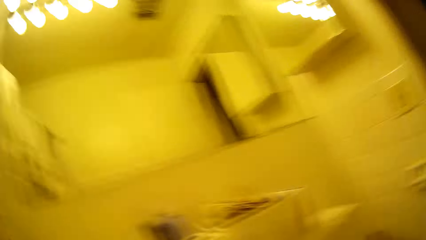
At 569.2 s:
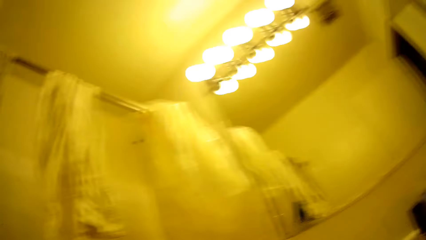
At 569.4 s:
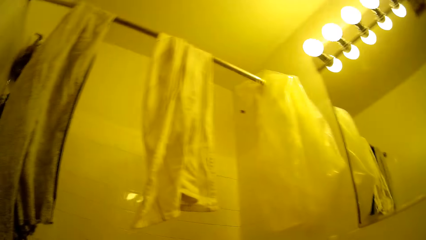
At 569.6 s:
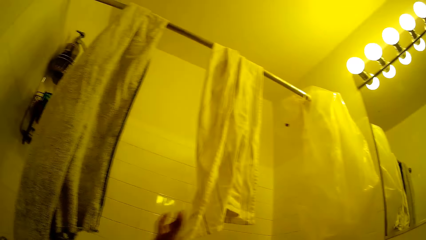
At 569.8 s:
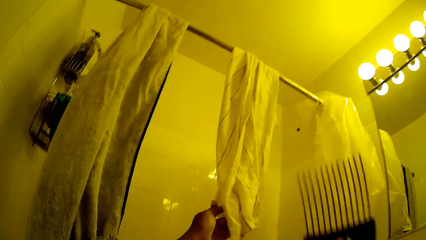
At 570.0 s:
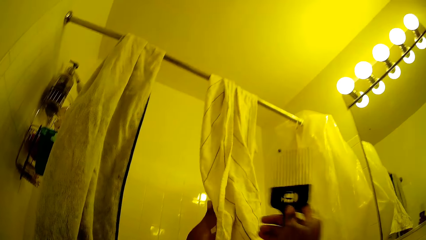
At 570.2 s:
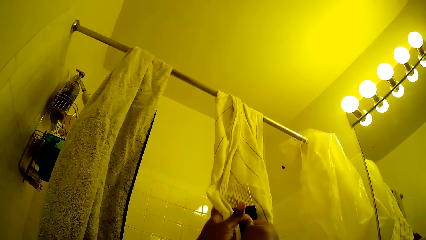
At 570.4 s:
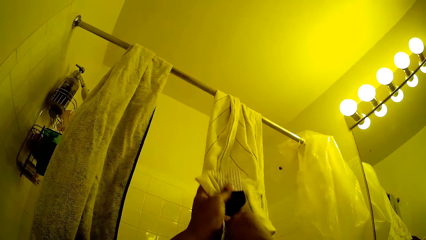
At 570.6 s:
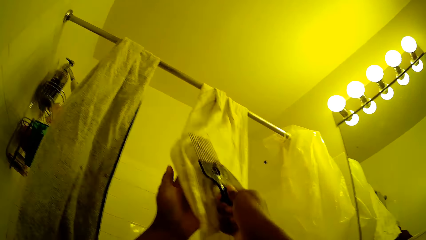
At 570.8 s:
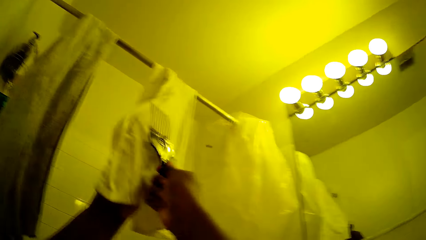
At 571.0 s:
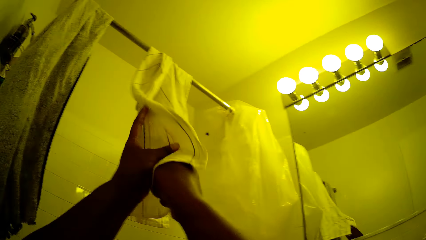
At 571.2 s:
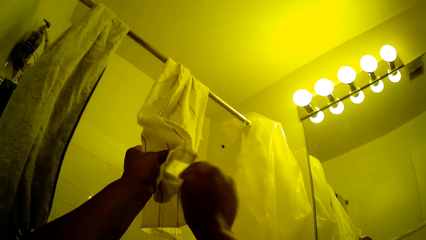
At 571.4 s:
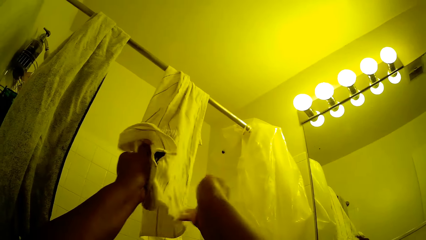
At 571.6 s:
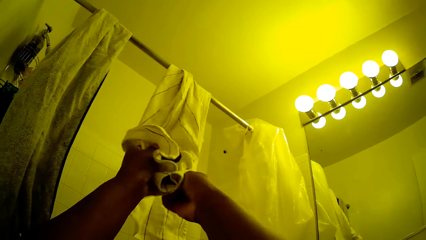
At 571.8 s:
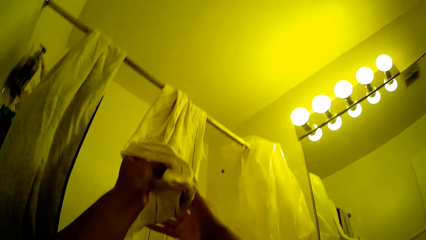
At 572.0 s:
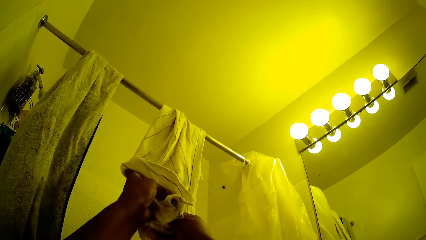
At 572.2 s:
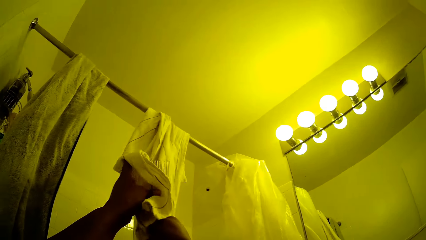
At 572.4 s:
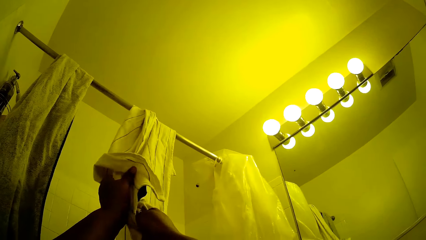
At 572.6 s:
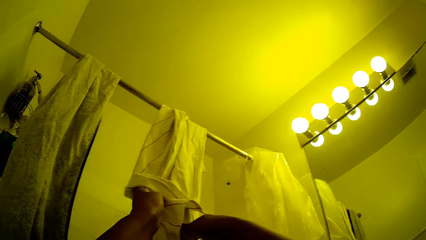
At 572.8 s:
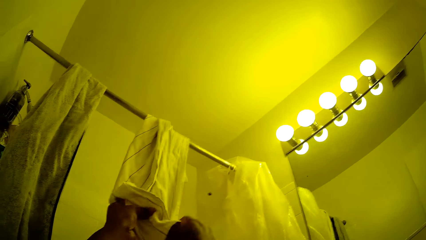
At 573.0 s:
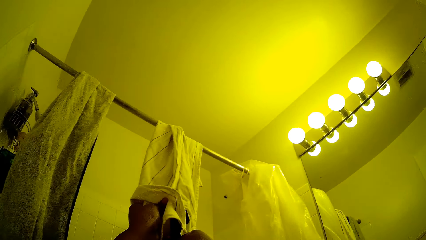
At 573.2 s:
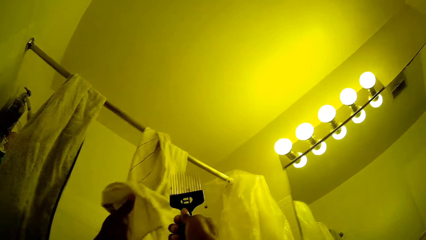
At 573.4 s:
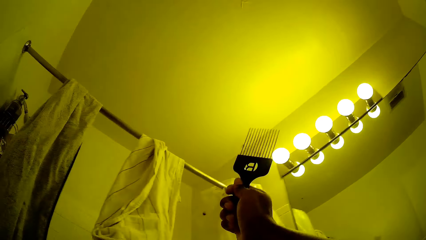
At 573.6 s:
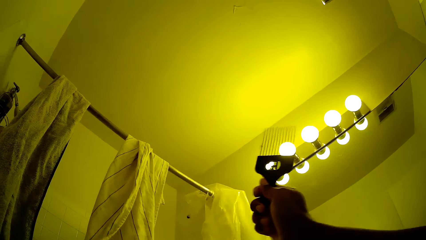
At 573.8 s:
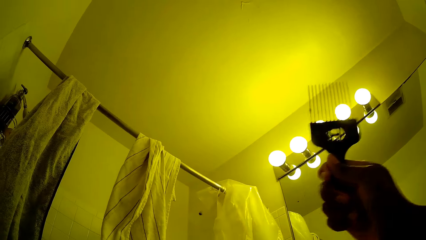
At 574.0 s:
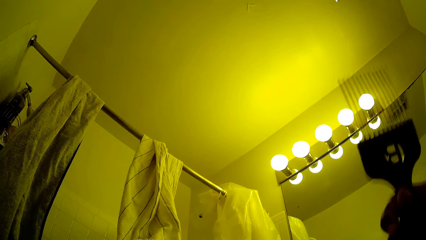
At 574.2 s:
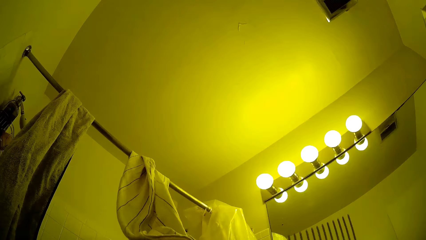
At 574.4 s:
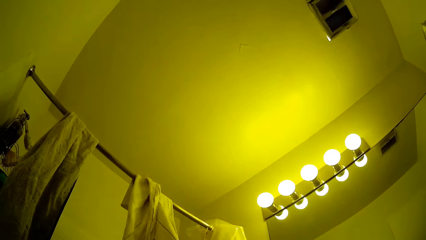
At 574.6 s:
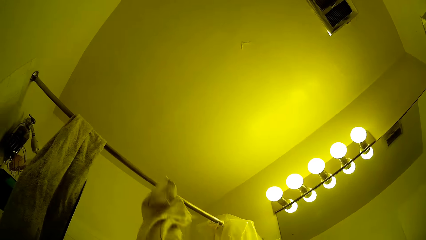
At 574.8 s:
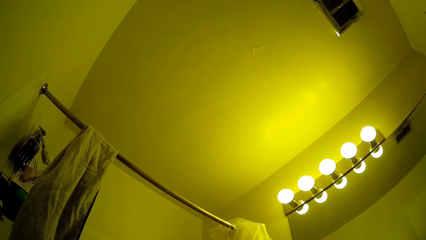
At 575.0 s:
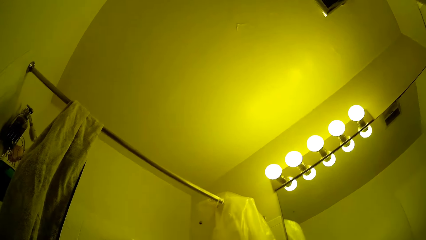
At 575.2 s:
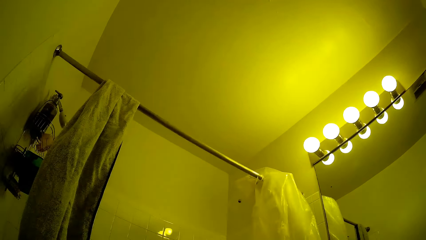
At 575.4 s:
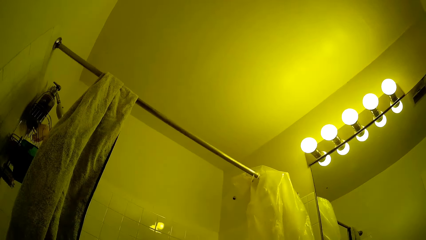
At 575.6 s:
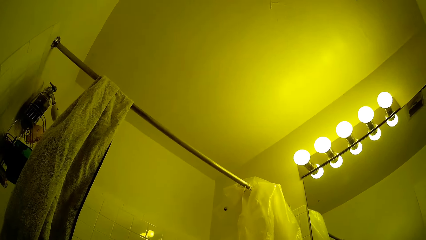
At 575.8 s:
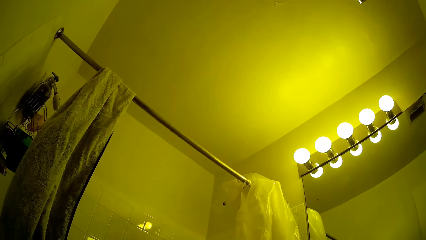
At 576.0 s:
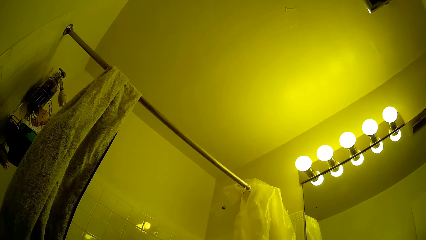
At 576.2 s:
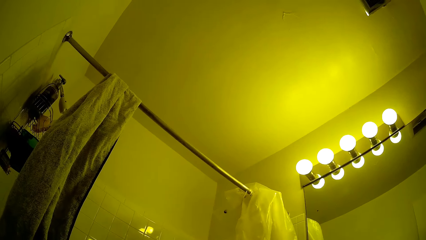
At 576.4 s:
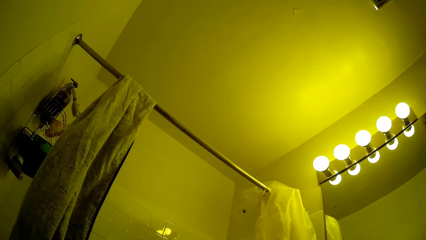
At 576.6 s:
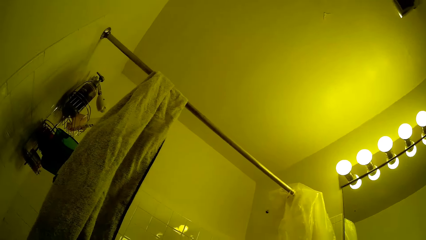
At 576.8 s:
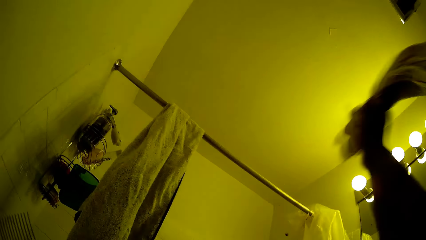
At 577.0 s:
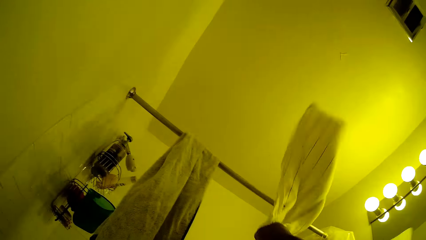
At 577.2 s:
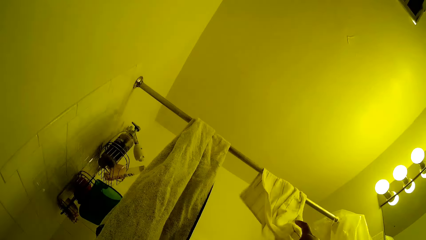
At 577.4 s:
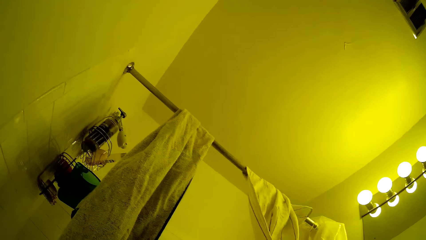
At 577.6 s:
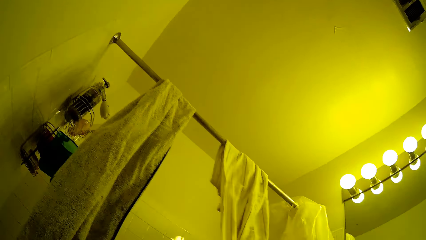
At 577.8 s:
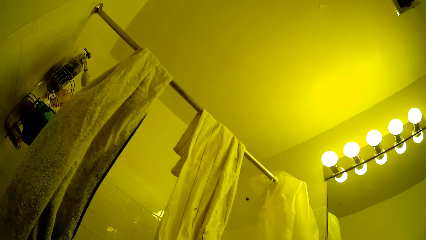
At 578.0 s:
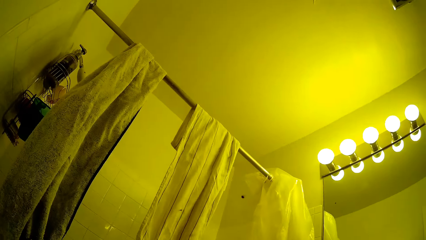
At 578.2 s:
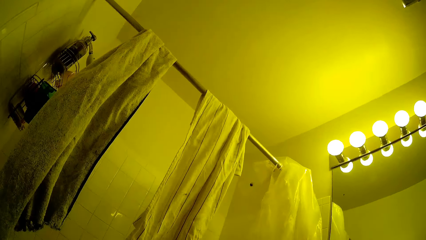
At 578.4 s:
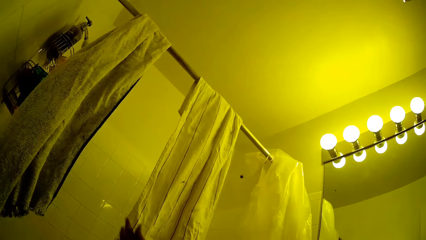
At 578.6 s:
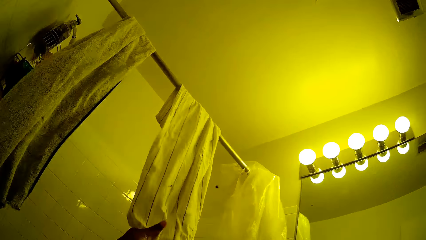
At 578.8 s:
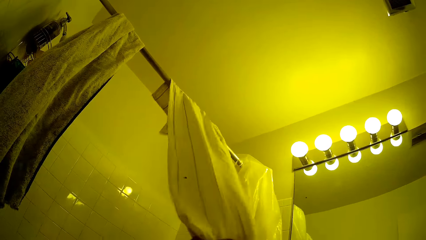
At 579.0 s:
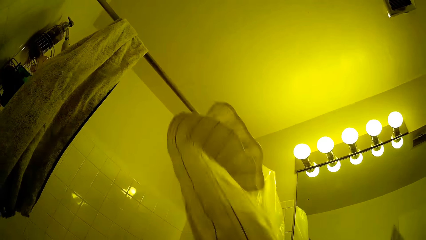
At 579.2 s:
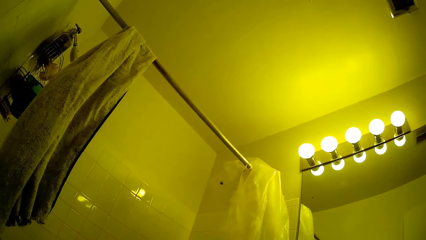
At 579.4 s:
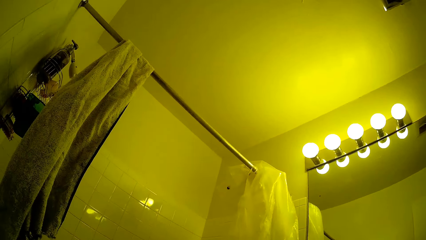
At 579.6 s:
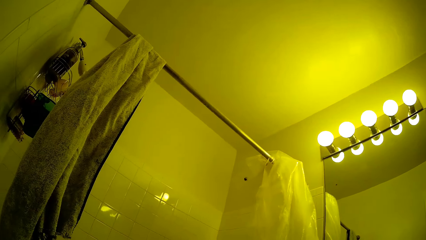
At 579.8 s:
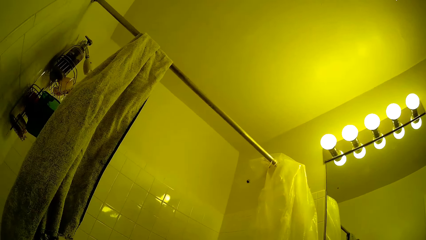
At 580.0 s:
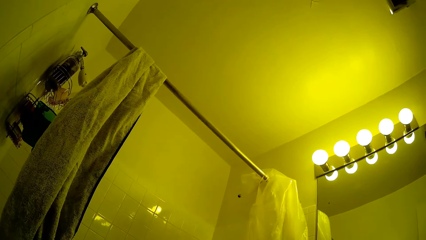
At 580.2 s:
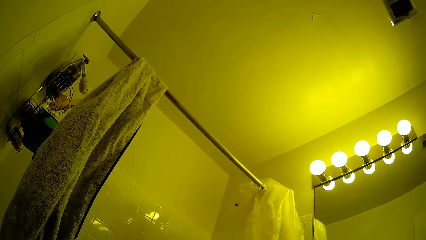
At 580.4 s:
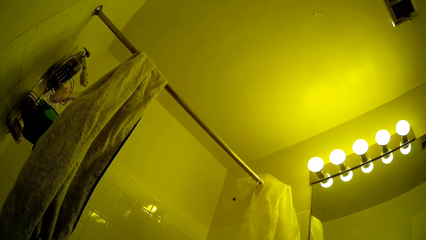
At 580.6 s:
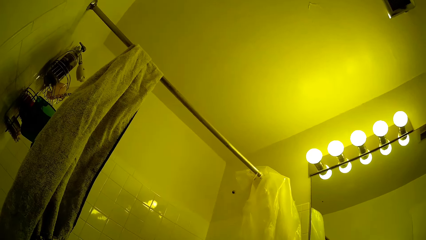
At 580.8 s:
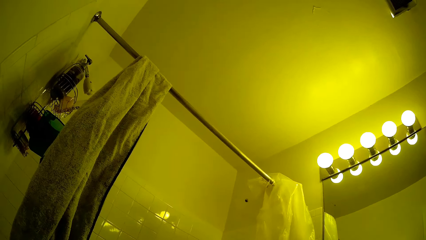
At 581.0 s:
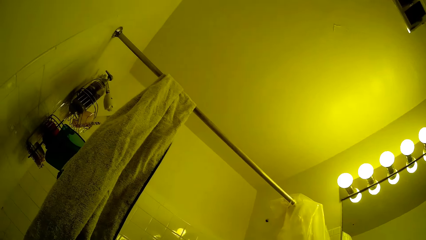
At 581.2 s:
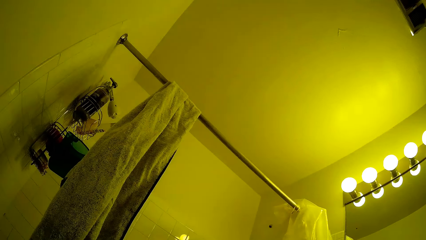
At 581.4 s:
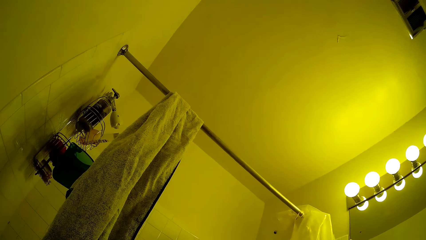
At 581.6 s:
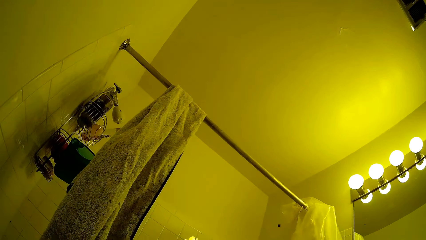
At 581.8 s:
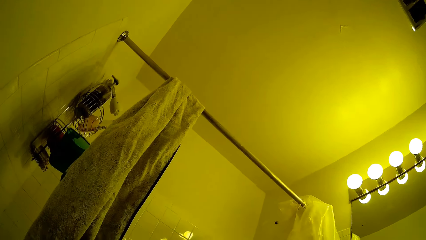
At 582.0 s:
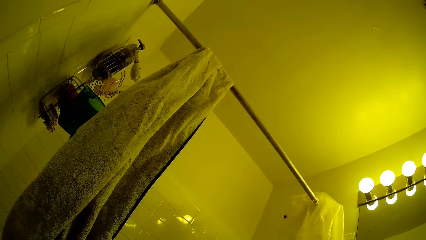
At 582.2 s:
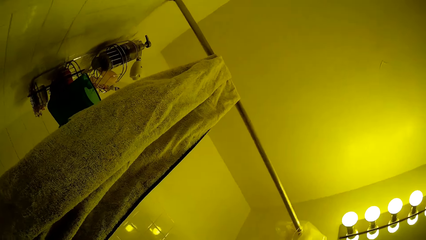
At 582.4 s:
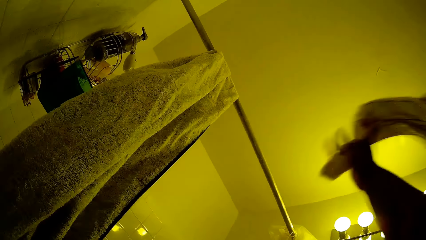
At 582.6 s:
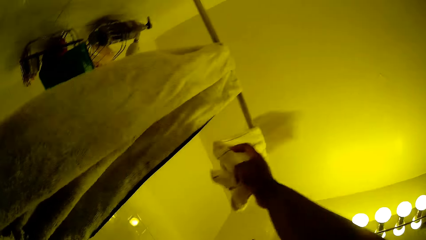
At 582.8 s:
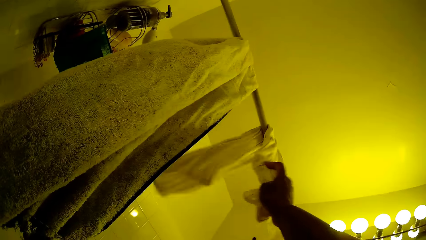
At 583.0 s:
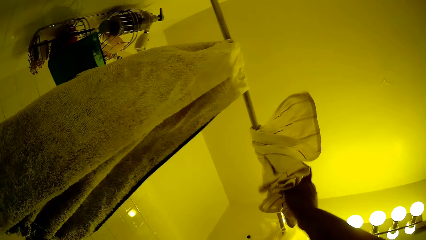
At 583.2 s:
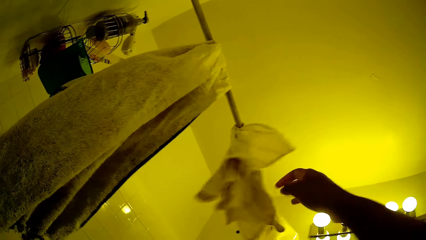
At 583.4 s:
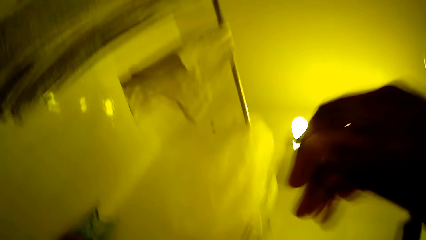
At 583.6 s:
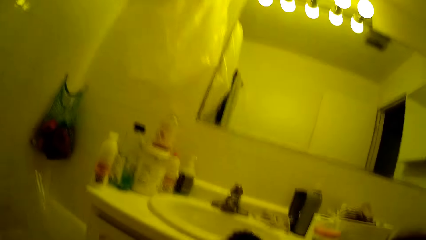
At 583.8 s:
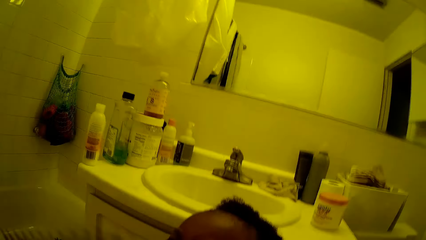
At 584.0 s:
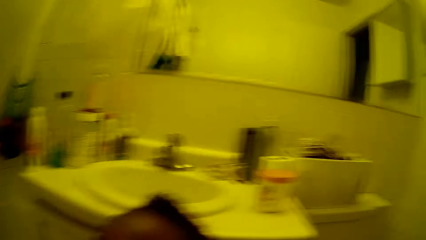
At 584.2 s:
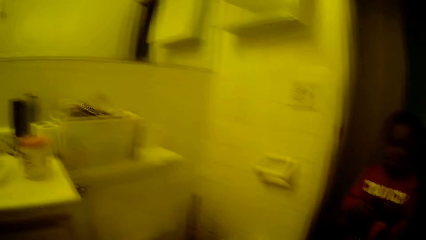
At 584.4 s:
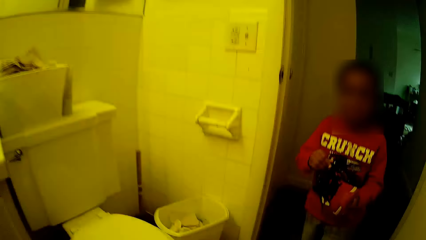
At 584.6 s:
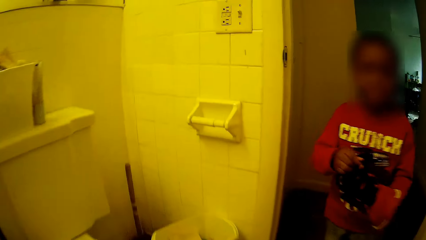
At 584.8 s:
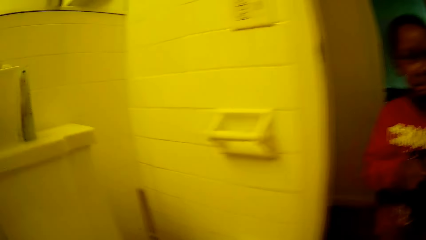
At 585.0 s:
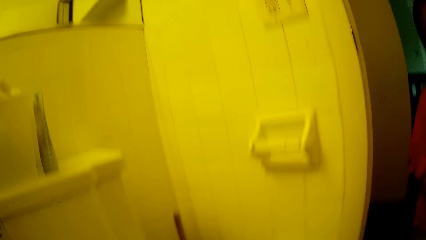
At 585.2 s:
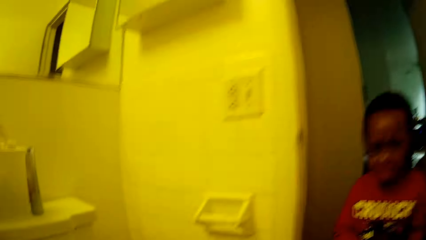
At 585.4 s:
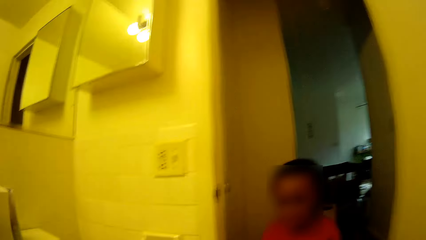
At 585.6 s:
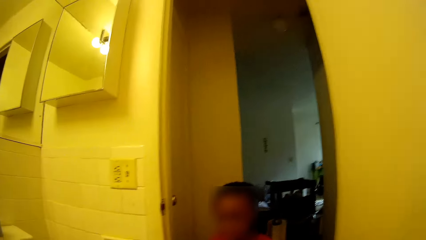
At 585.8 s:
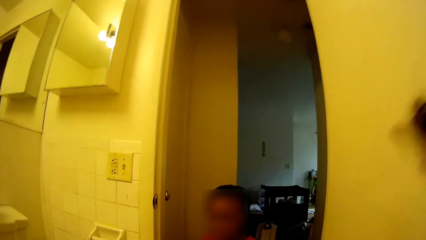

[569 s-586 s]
The camera wearer wipes a comb with the towel on the rail with both hands. She takes the towel from the bathroom rail with her left hand. She hangs the towel on the rail with her right hand. She takes the towel from the bathroom rail with her left hand. She hangs the towel on the rail with her right hand.
